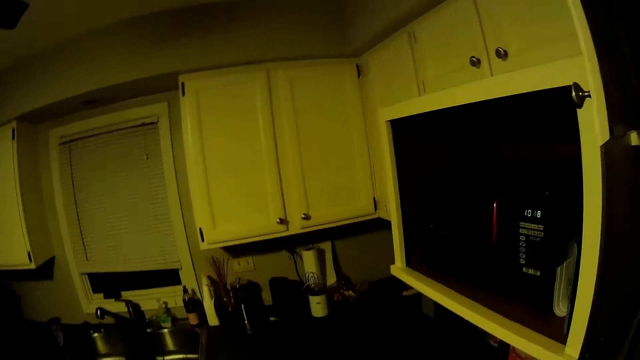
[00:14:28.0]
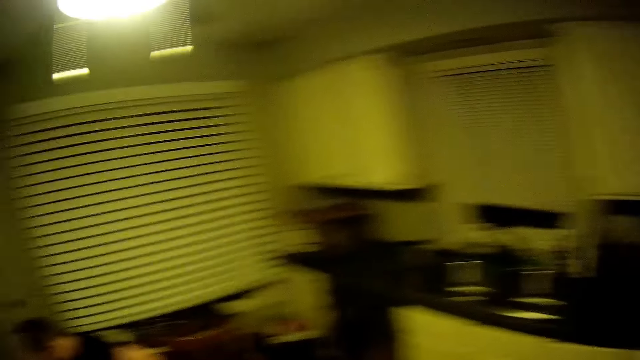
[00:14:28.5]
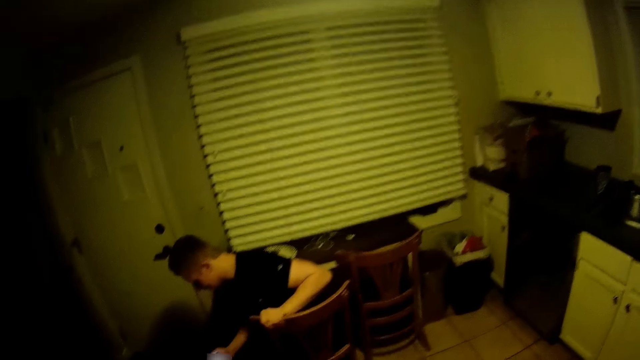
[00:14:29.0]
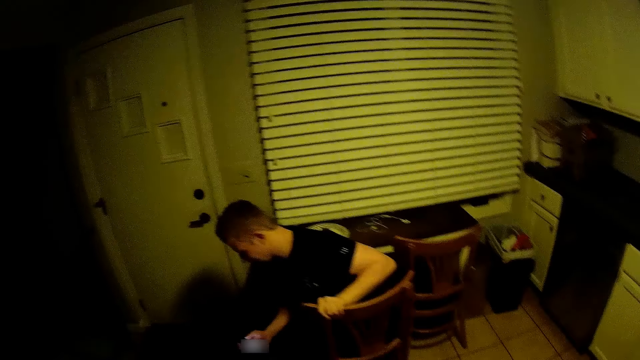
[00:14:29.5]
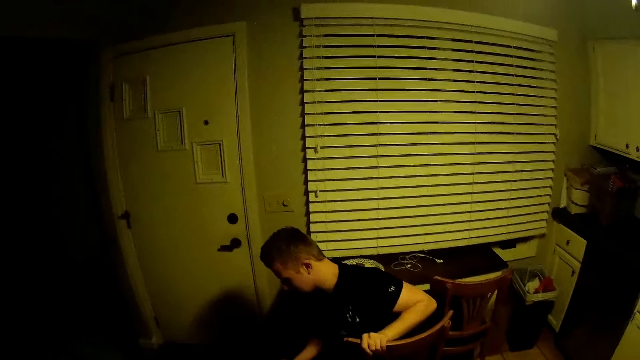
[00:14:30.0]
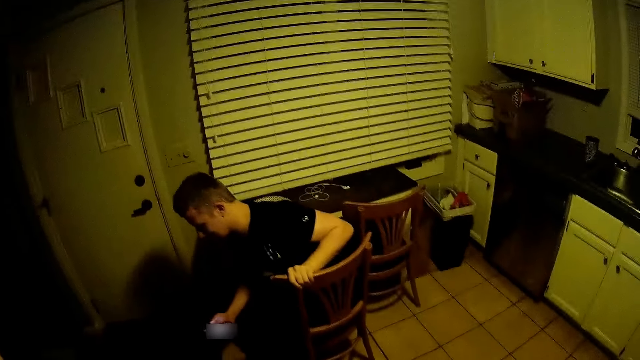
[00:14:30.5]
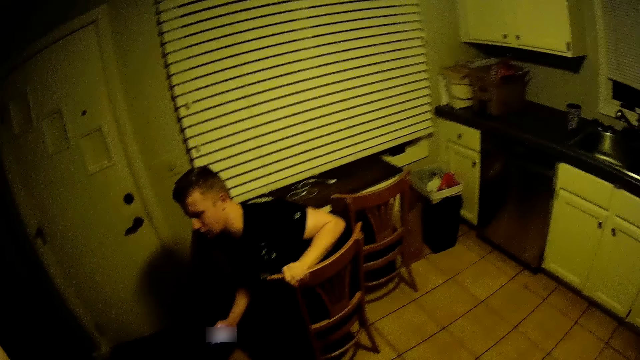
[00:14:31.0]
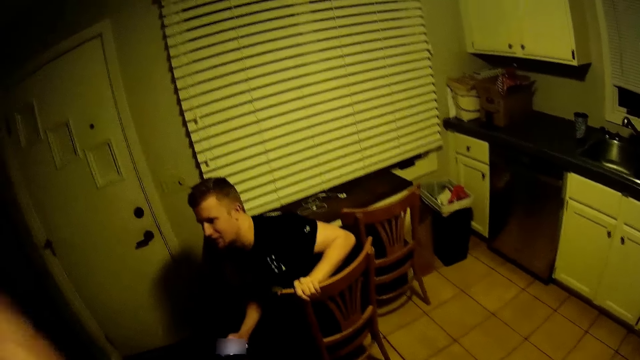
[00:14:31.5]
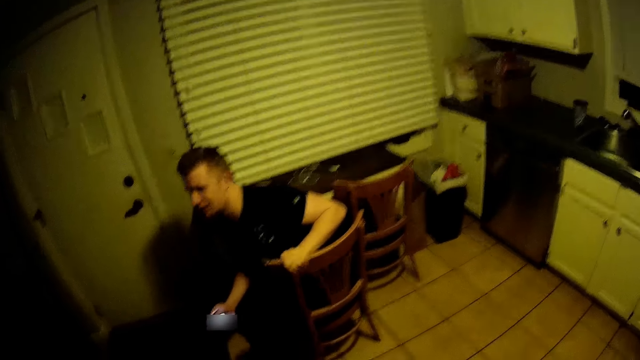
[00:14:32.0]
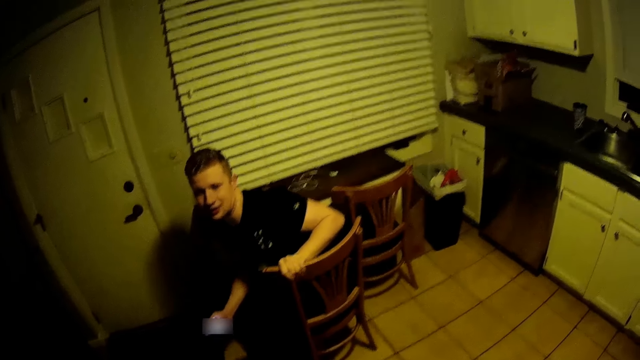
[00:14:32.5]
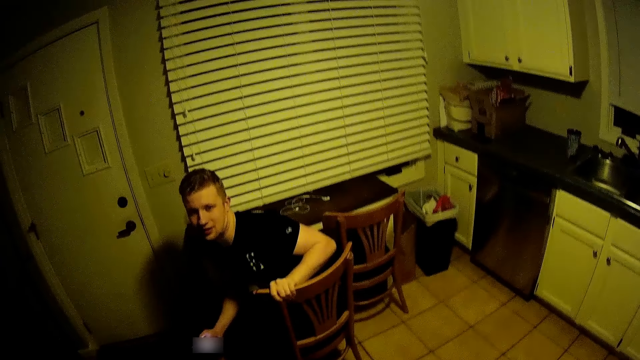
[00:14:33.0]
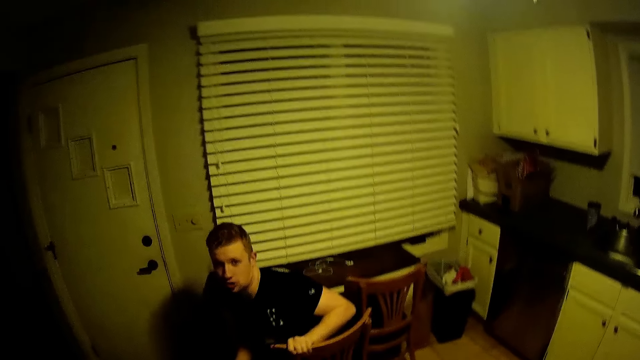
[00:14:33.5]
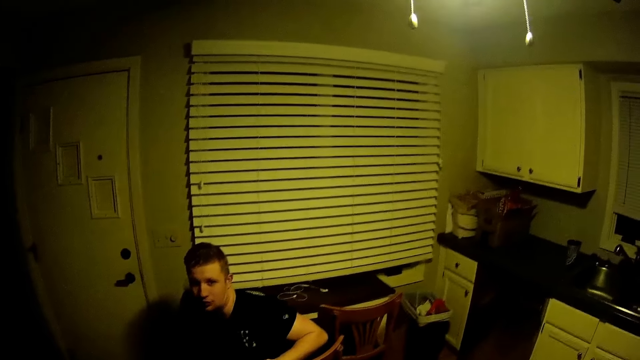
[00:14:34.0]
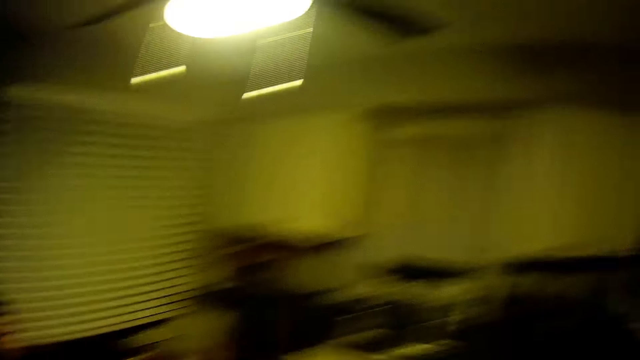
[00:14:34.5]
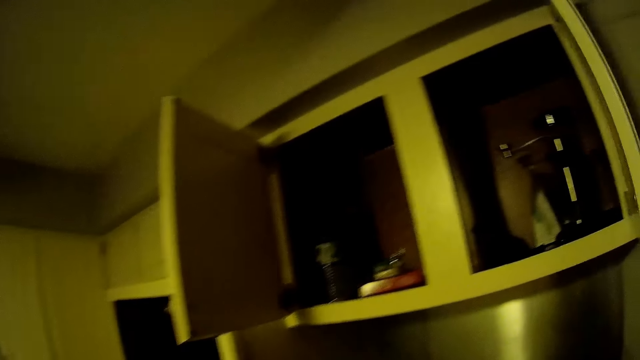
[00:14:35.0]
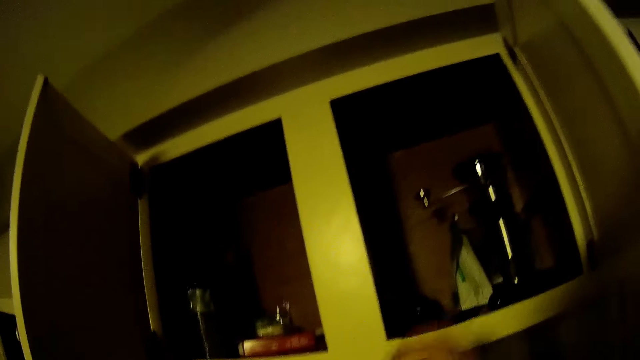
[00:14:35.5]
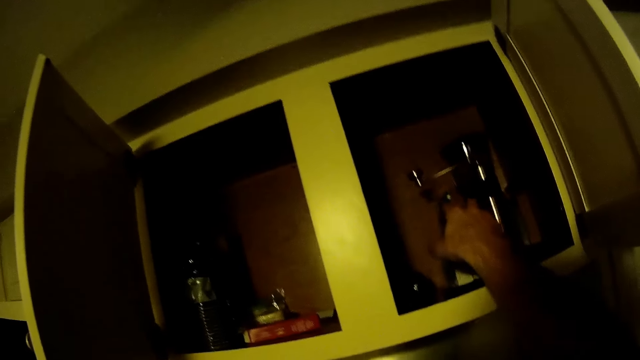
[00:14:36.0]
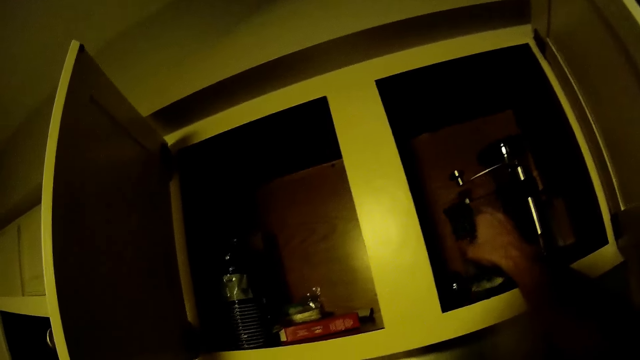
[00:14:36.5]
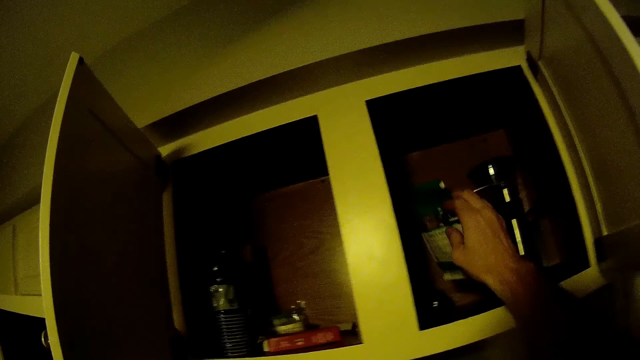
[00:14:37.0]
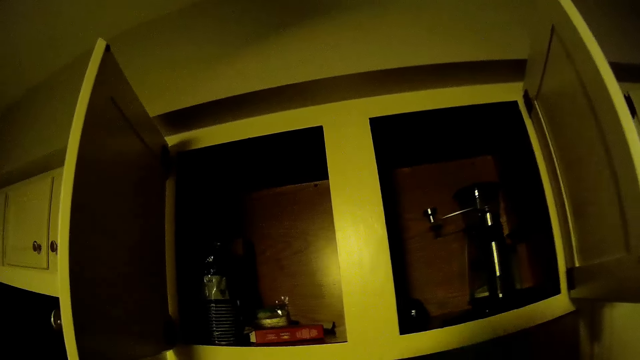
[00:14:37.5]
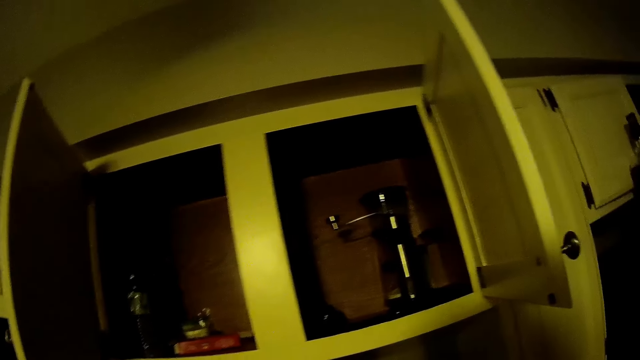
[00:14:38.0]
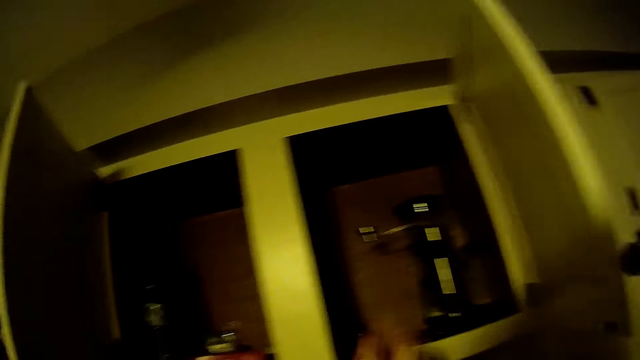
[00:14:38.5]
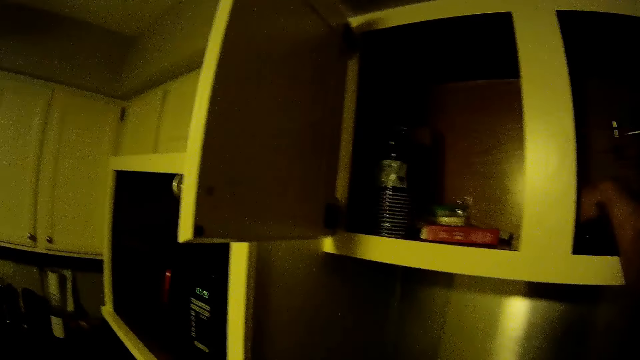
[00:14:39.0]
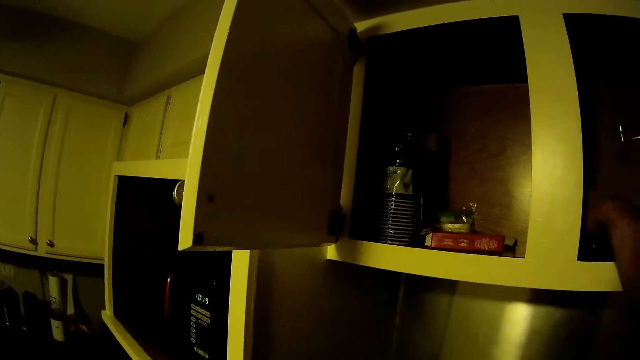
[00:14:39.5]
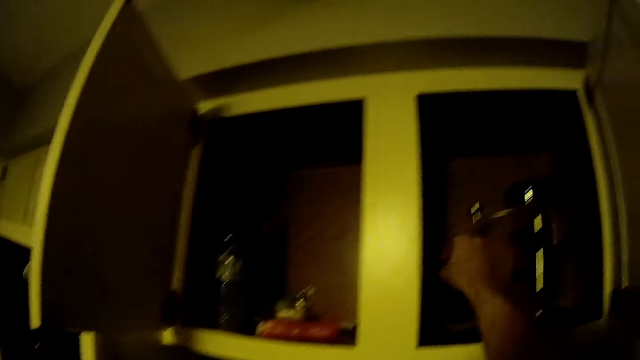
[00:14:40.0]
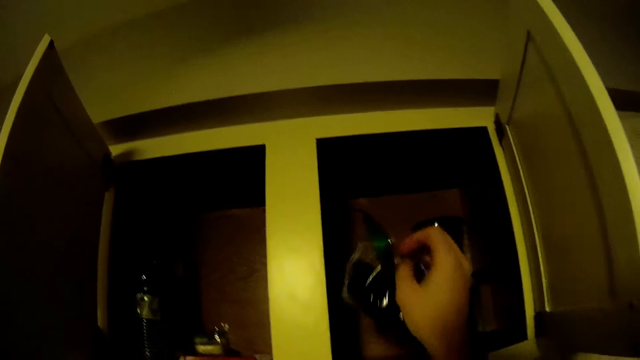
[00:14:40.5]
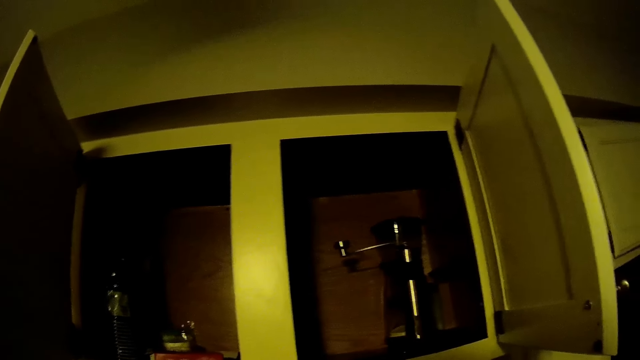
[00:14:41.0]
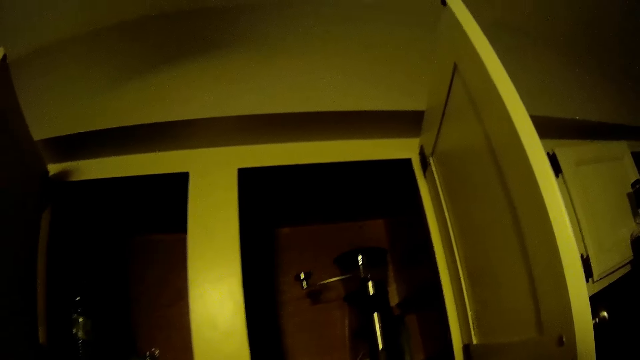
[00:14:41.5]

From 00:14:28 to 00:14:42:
The camera wearer looks around the room. They raise the hand, lower the hand, and look around. They pick a packet from the cabinet. They pick a packet from the cabinet again.

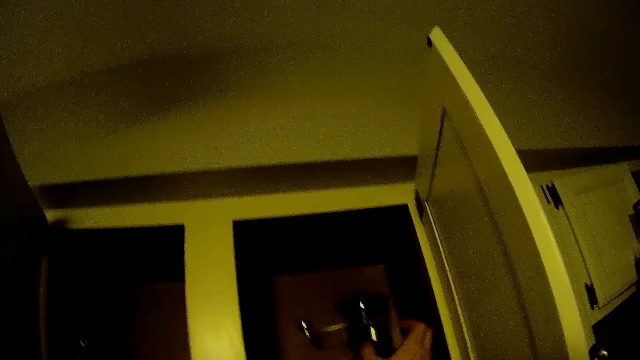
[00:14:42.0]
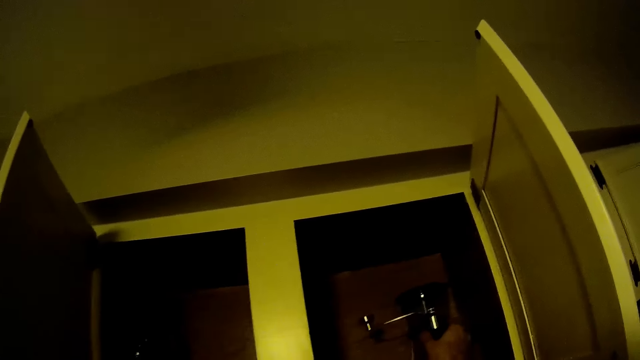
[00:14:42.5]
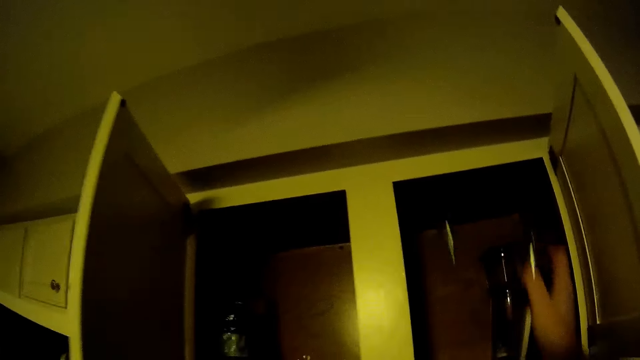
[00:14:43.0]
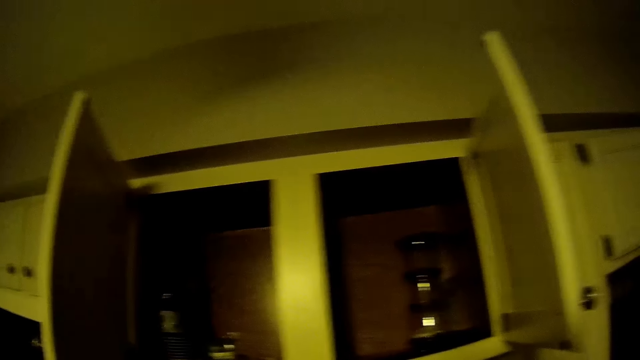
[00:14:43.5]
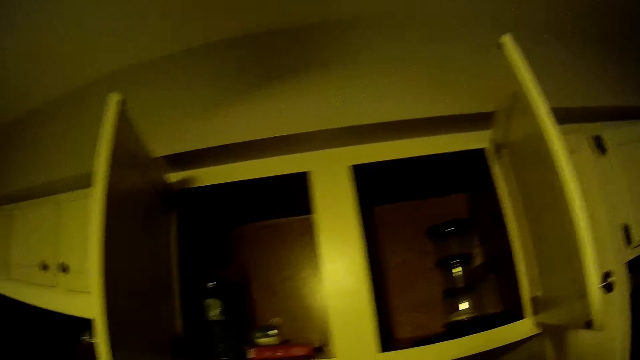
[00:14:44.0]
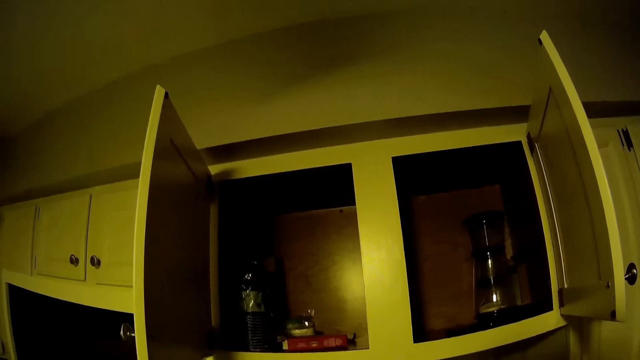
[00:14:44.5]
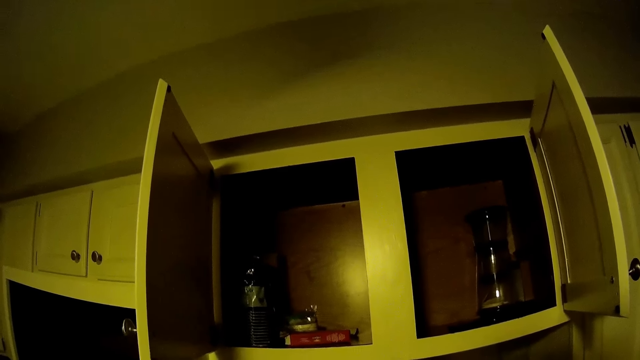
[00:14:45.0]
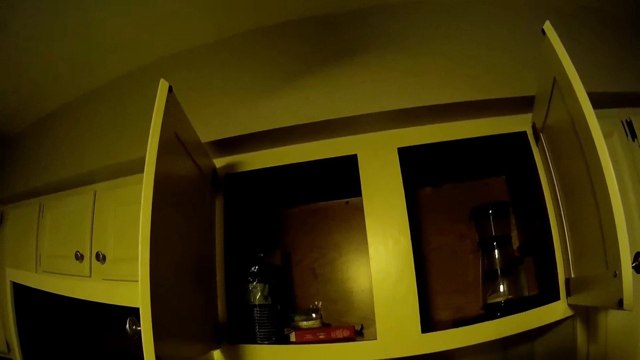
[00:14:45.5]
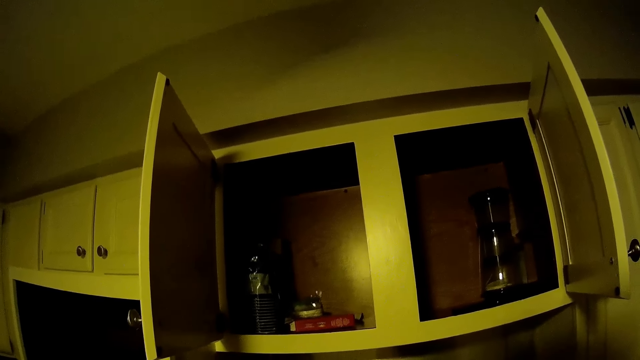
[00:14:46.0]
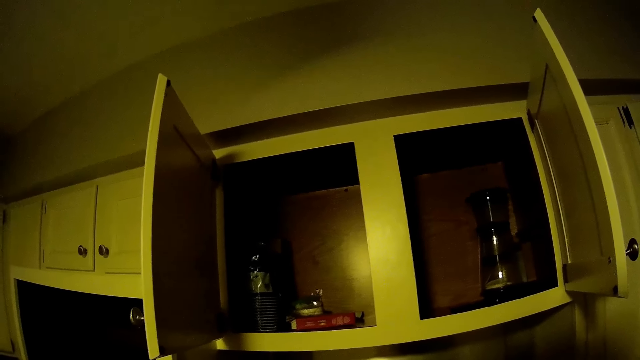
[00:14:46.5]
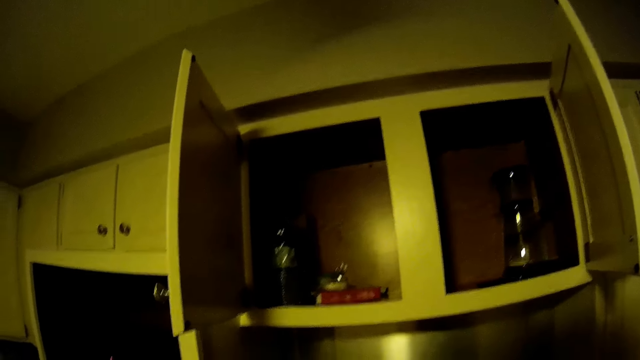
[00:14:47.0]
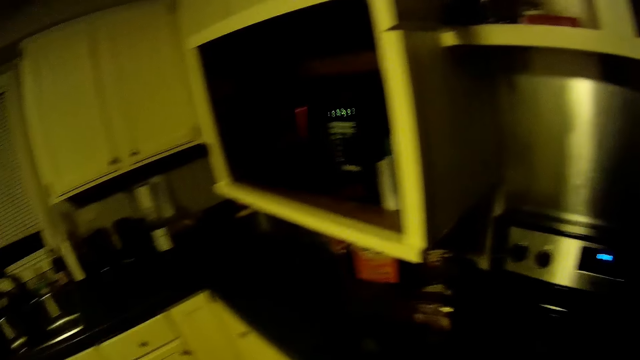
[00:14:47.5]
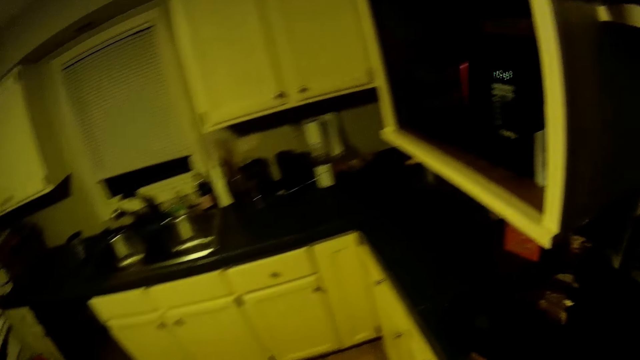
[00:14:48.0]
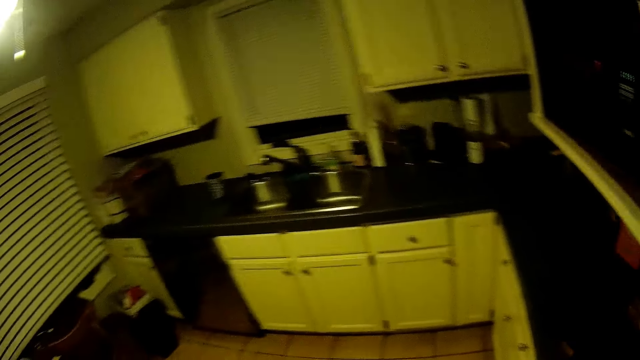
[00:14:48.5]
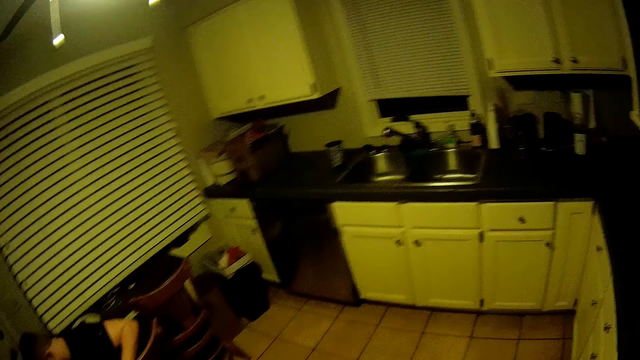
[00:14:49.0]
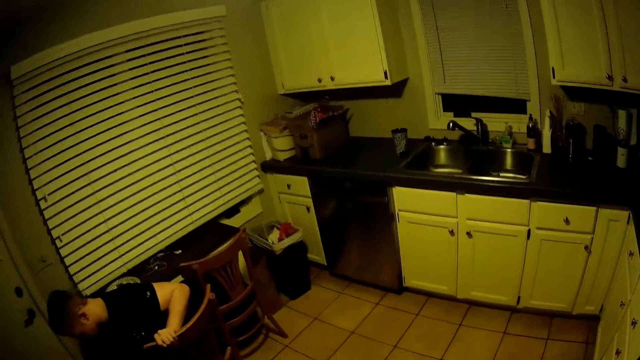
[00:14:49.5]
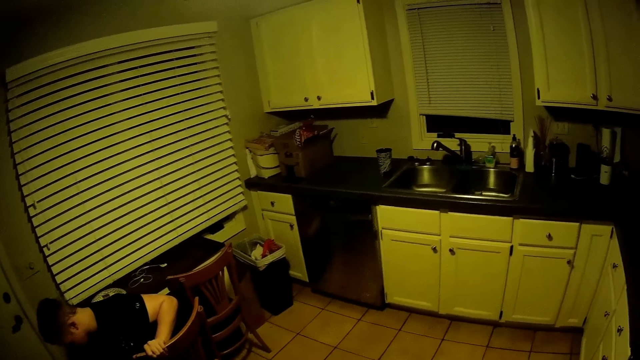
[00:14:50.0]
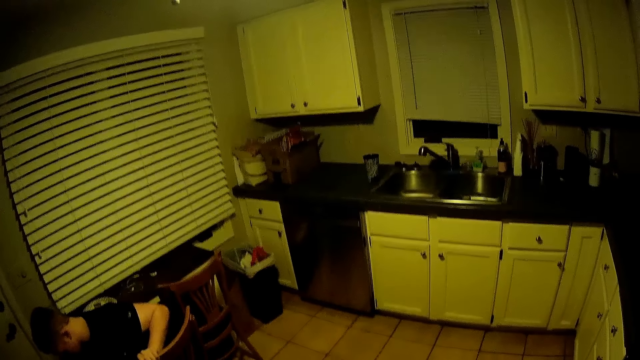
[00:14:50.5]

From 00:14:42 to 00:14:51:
The camera wearer moves the metal. They look around the kitchen.
